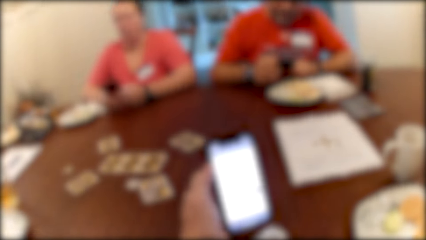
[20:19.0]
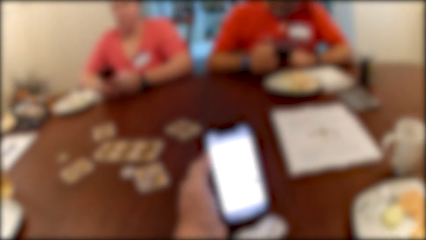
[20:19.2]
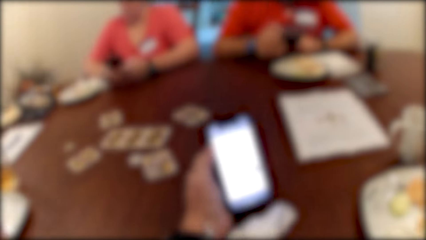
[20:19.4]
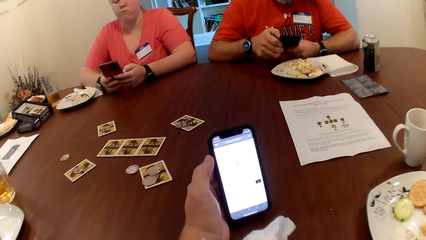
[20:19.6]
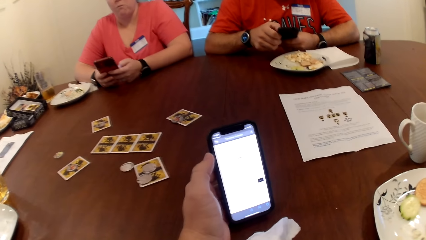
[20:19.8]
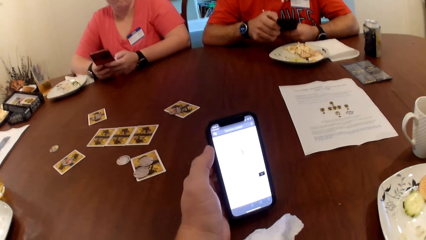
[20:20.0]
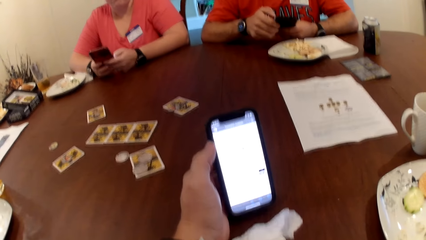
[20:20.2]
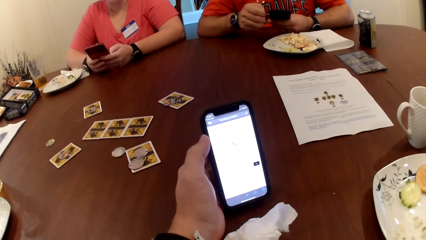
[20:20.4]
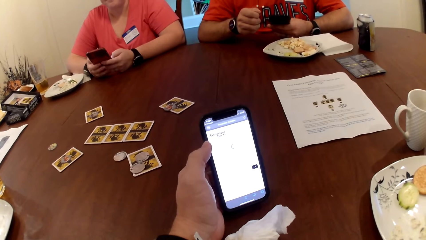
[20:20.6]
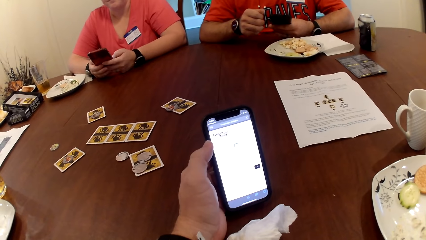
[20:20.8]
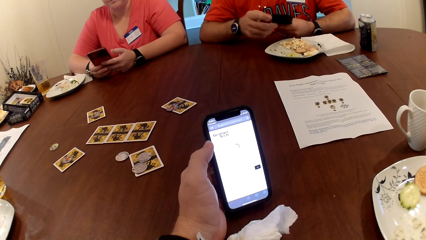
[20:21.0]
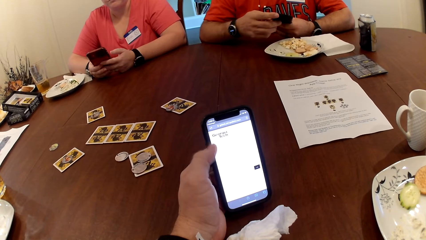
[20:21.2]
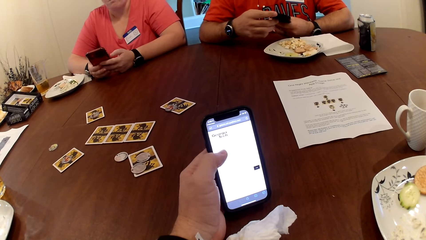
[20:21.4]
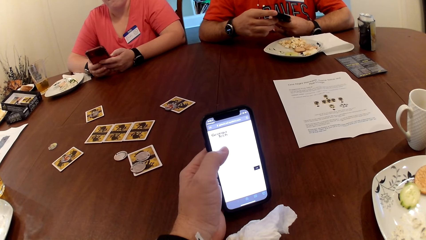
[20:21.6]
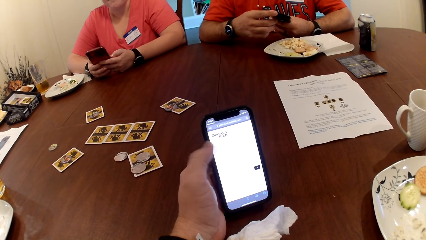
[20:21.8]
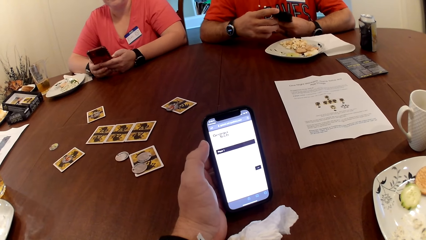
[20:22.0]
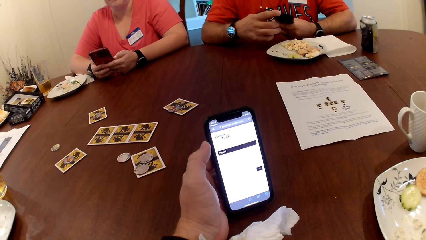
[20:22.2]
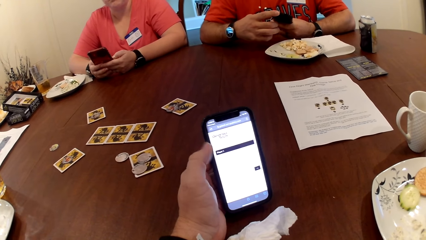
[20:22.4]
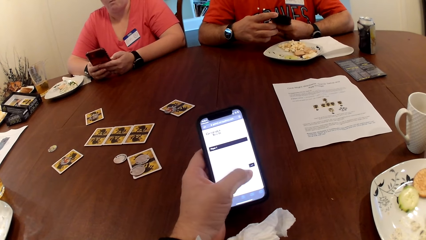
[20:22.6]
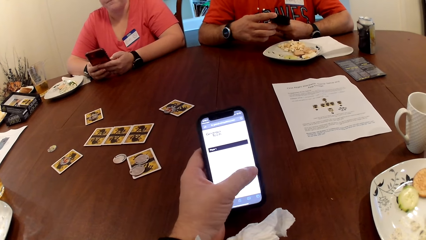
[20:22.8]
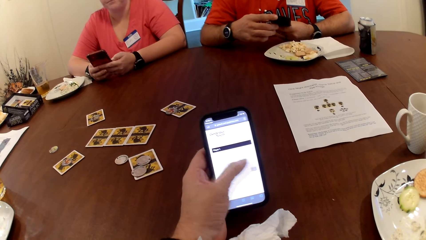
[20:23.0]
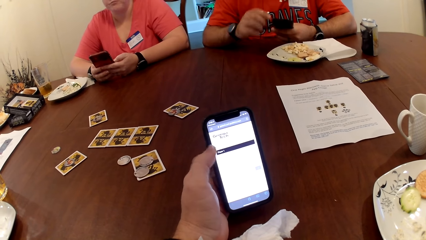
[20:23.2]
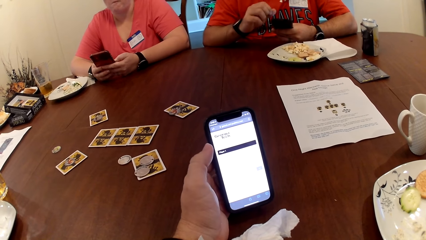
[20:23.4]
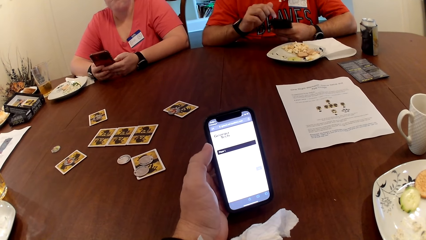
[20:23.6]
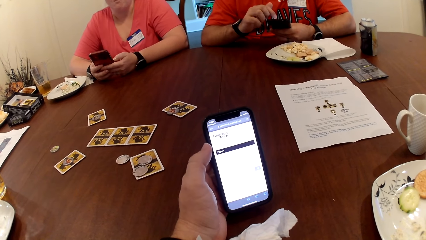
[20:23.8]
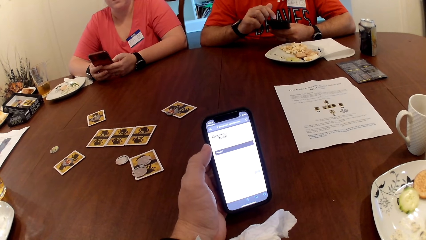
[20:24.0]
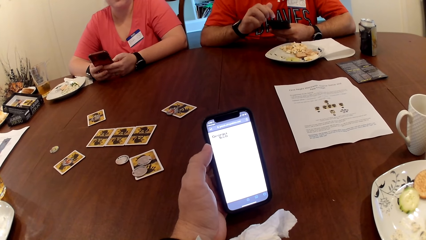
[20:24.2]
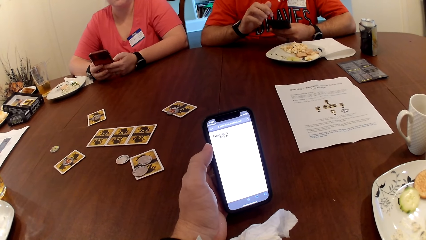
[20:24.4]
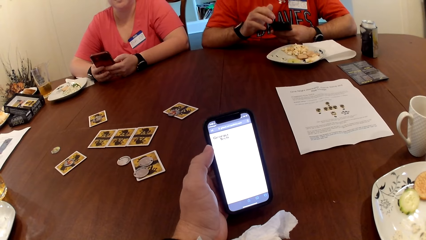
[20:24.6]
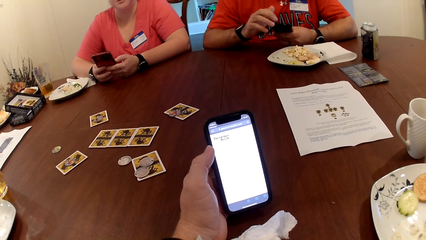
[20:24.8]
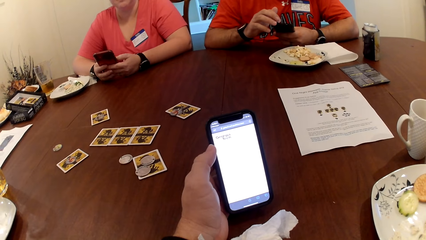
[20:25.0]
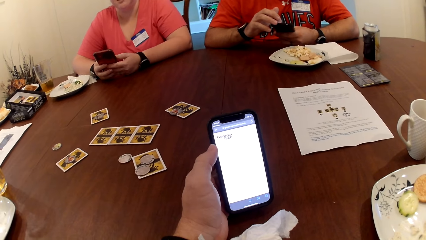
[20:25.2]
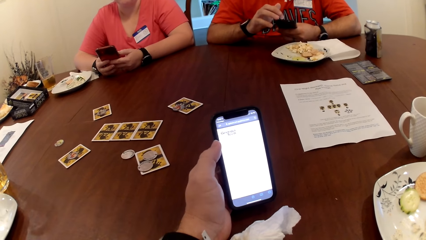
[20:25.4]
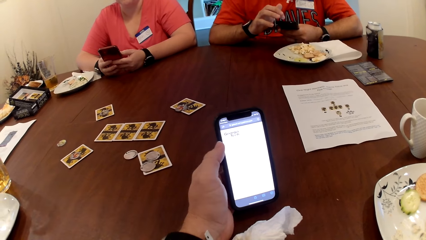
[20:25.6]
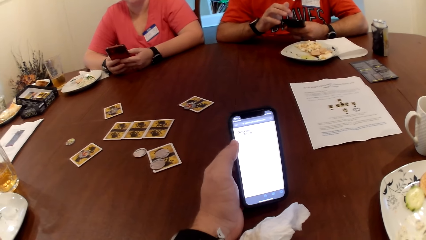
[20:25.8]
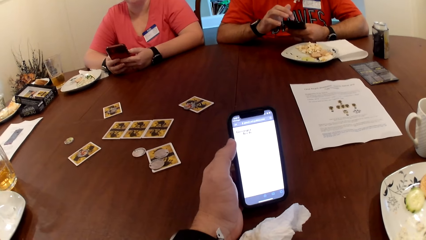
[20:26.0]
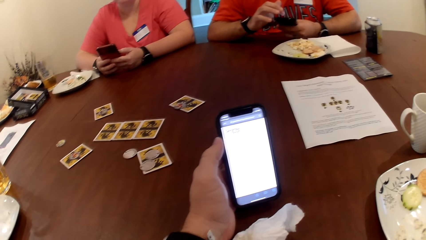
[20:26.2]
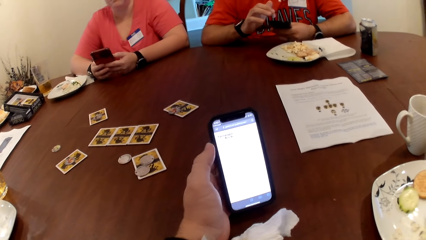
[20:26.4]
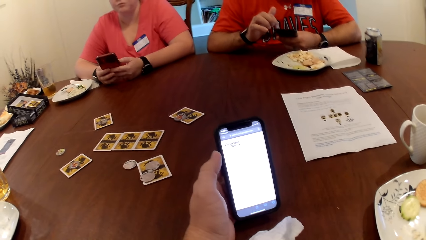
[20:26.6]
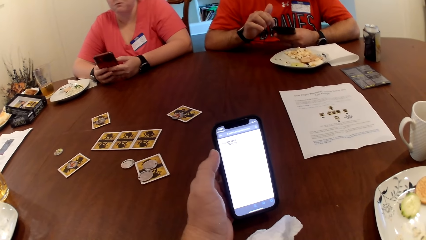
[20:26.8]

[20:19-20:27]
A man presses the phone in his left hand.

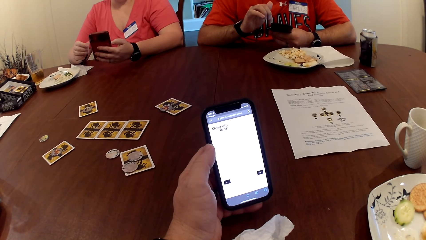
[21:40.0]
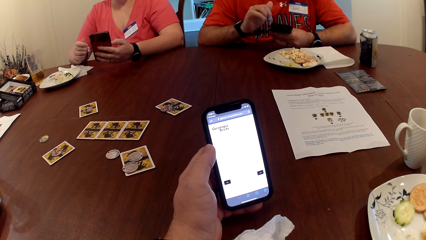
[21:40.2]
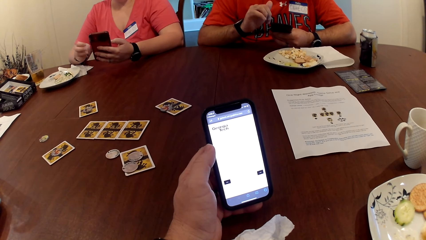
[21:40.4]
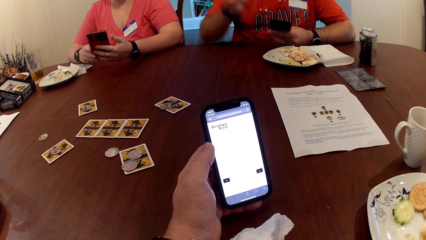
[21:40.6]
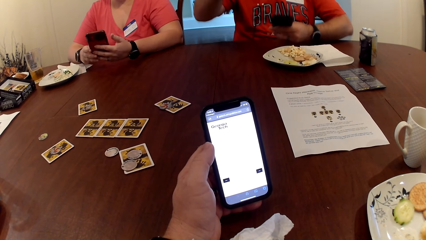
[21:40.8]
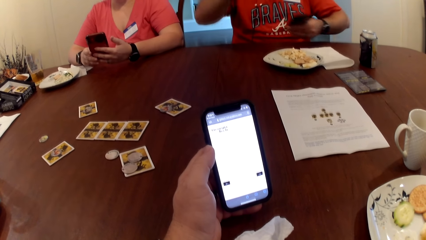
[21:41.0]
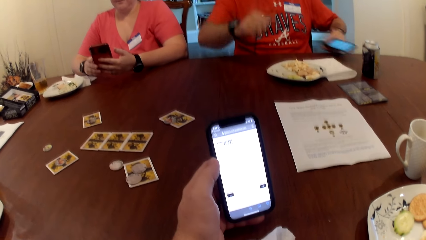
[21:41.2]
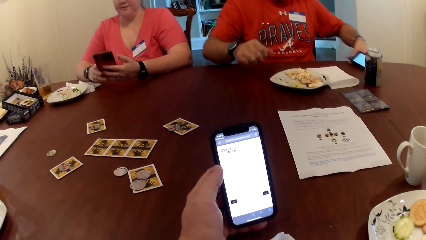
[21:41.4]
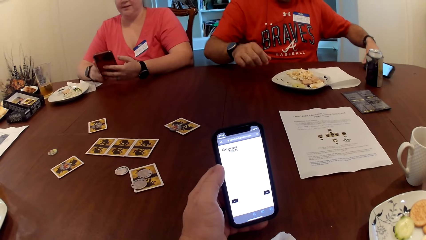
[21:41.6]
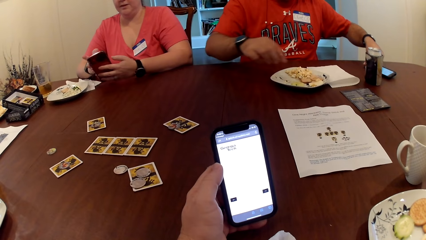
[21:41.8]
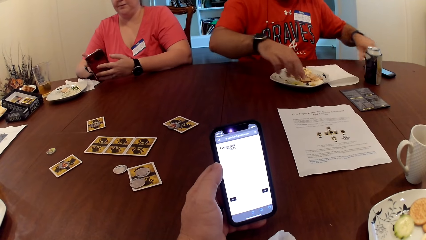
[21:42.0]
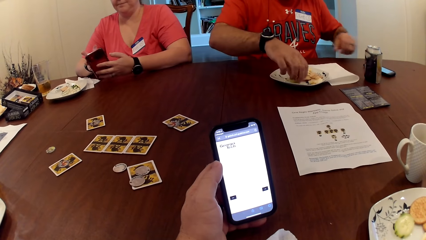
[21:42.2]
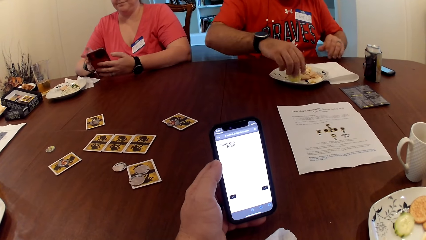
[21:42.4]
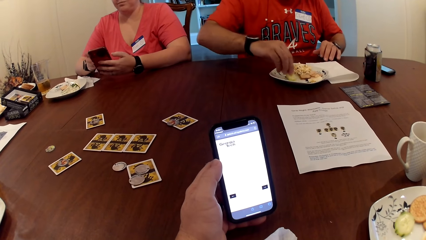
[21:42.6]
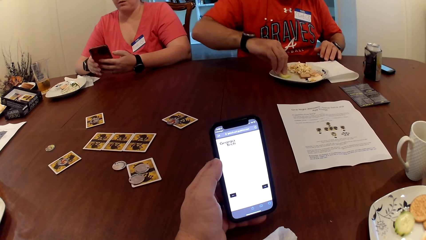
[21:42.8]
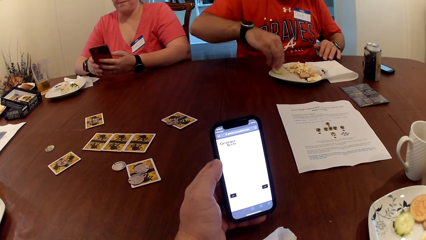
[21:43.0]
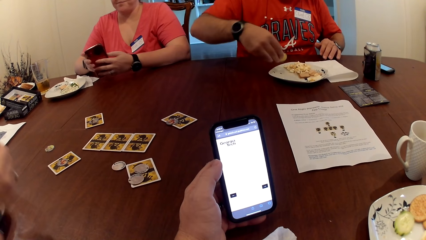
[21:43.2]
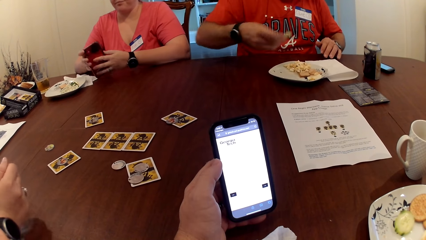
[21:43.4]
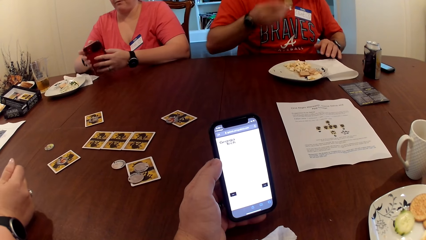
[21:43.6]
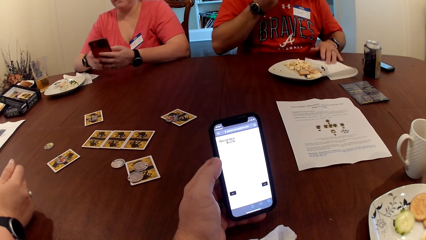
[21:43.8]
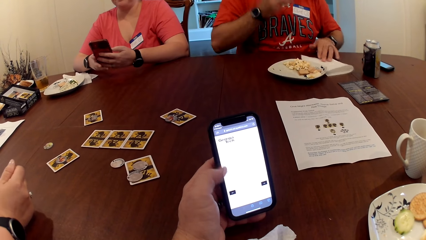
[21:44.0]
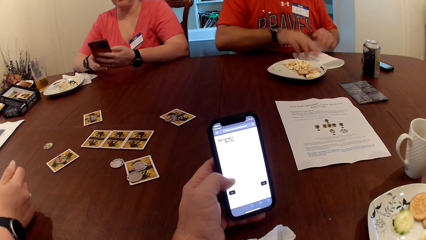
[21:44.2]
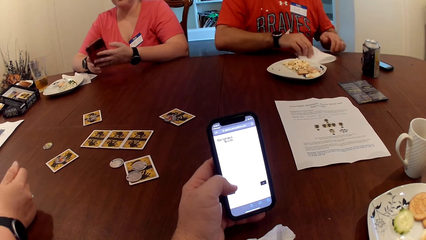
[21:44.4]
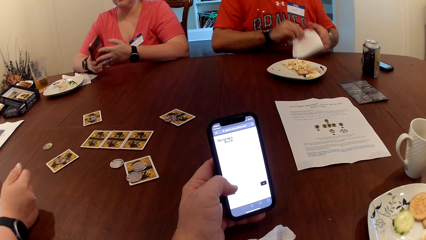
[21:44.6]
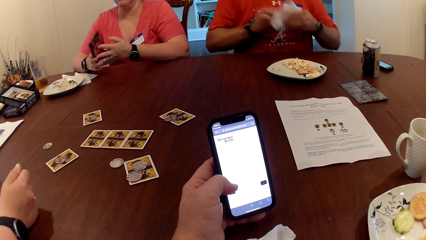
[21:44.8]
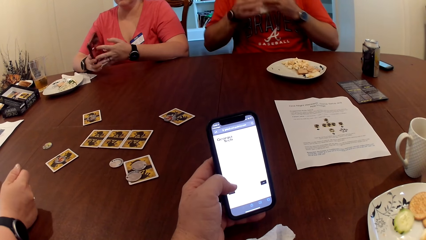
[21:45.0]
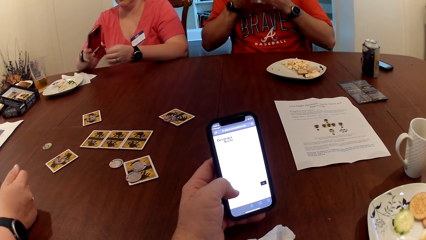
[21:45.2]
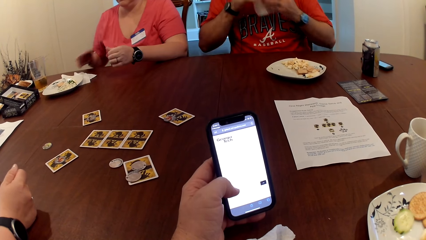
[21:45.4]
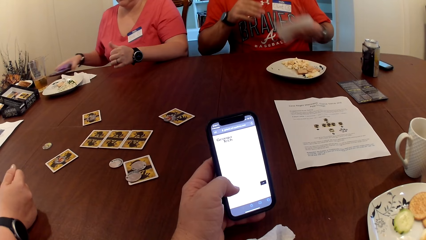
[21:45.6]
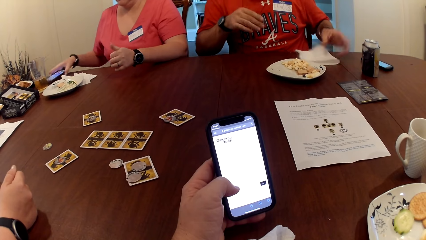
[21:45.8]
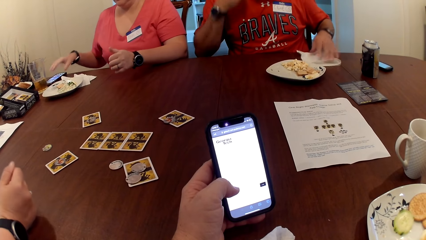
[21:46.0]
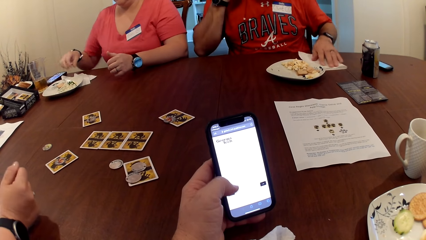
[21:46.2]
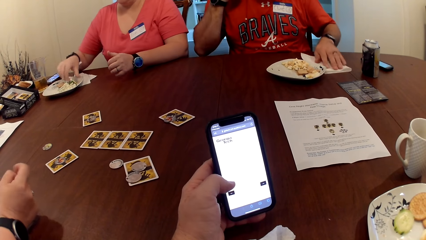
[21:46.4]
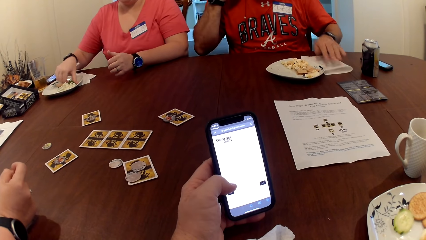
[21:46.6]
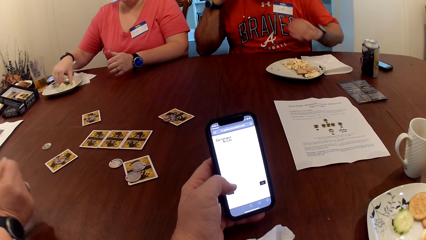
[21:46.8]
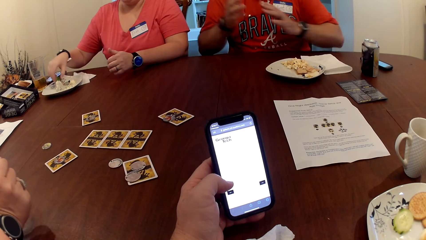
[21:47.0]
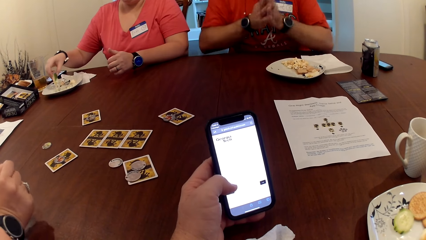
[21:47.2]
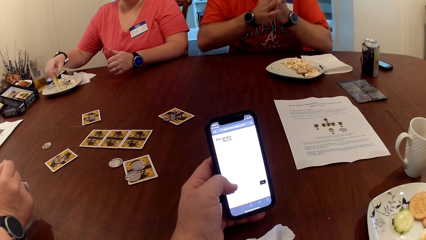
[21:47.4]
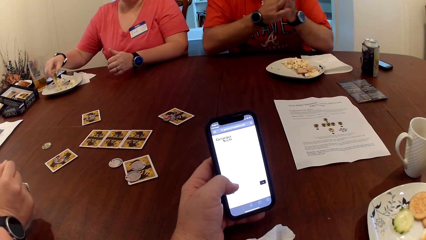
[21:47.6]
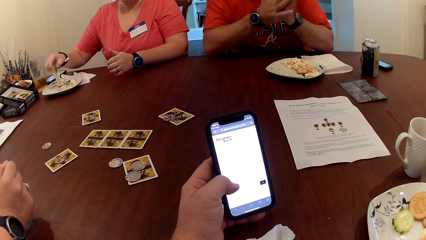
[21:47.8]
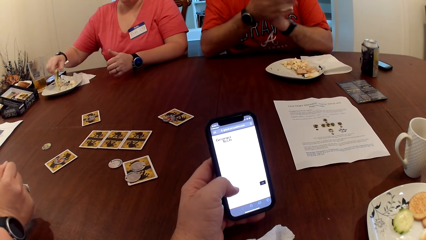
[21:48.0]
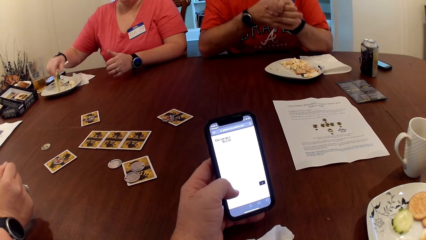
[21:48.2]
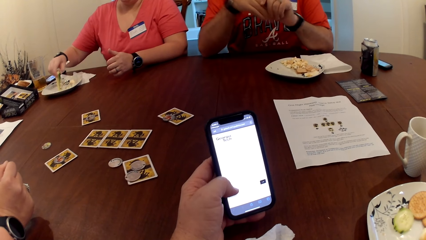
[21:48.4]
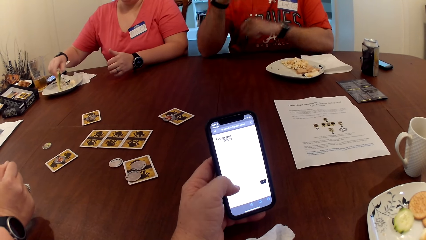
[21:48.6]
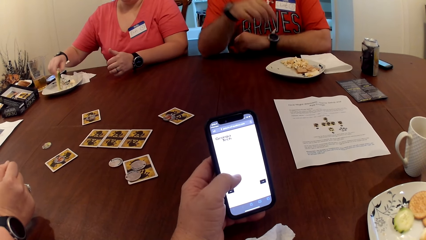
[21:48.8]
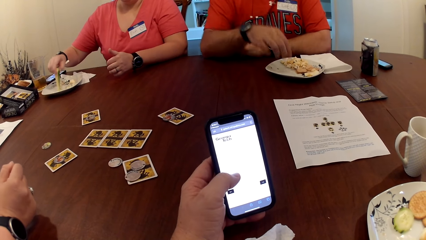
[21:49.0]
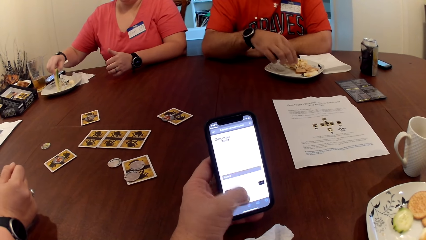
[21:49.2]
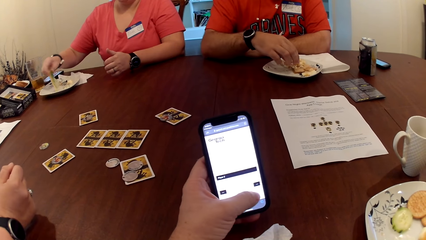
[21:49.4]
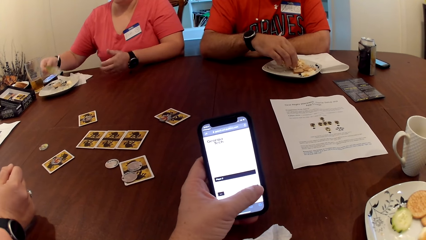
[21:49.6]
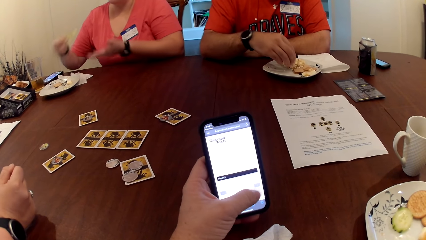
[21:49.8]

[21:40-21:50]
A man drops the phone in his left hand on the table. The man picks food from the plate on the table with his right hand into his mouth. The man picks up a tissue paper on the table with his right hand. The man cleans his mouth with the tissue paper in his hand. A woman drops the phone with her right hand on the table. The man drops the tissue paper on the table with his left hand. The woman picks food from the plate on the table with her right hand into her mouth.
